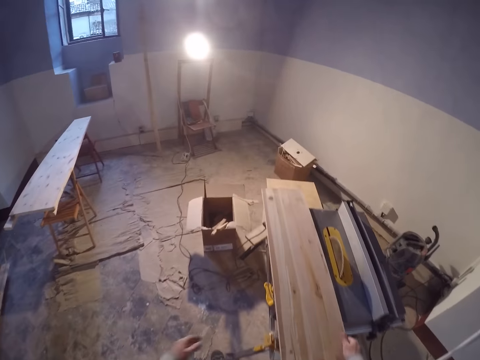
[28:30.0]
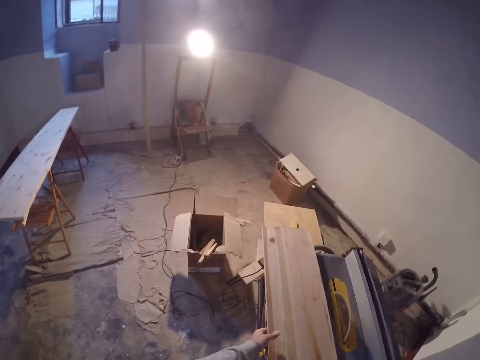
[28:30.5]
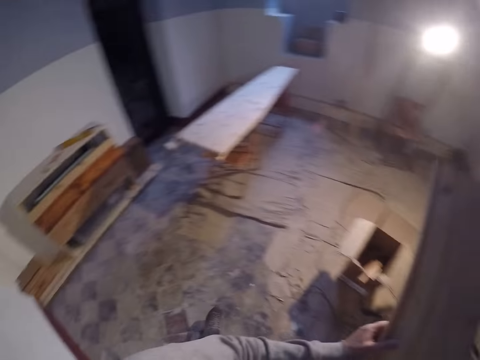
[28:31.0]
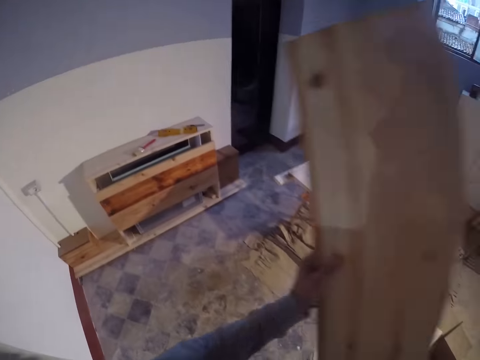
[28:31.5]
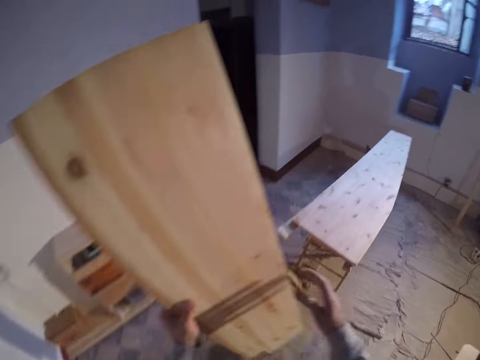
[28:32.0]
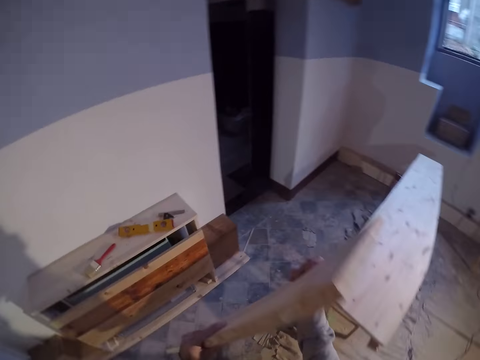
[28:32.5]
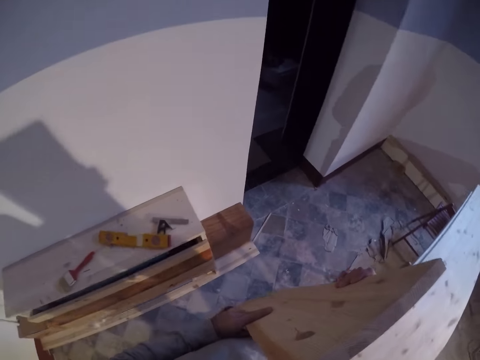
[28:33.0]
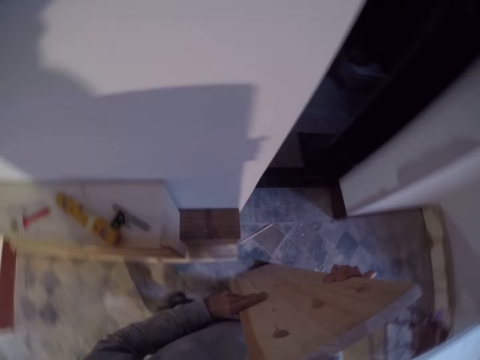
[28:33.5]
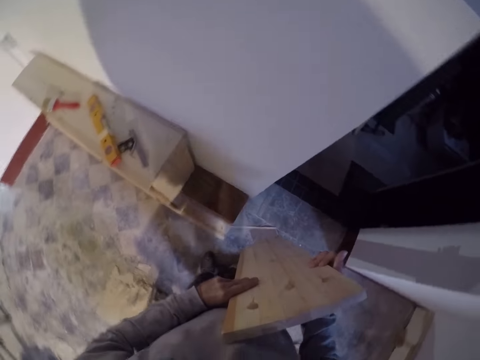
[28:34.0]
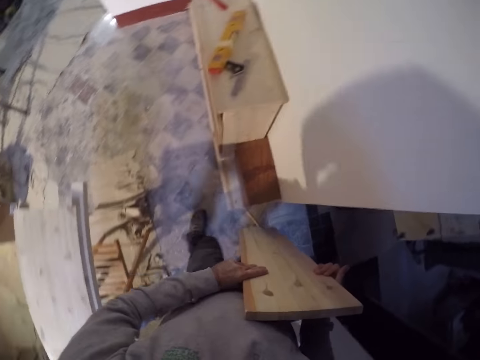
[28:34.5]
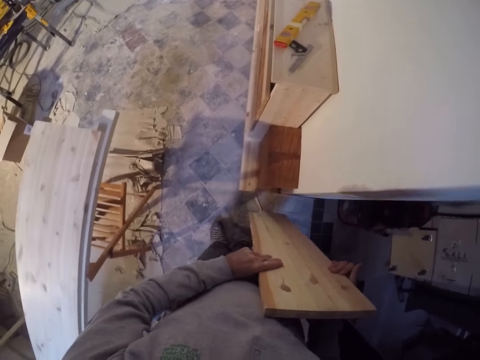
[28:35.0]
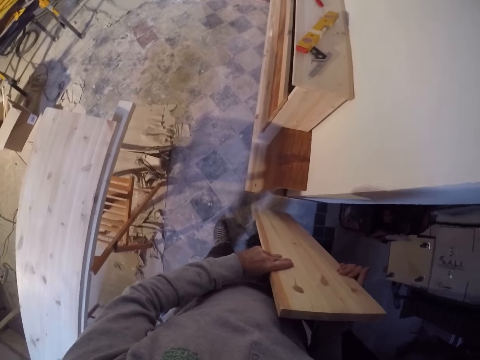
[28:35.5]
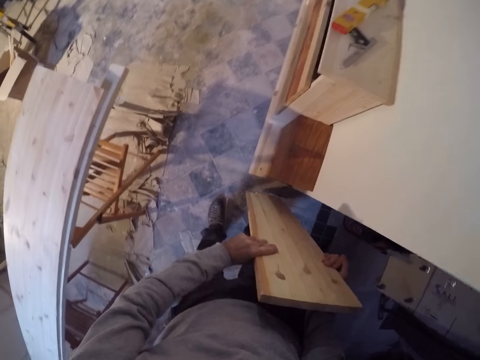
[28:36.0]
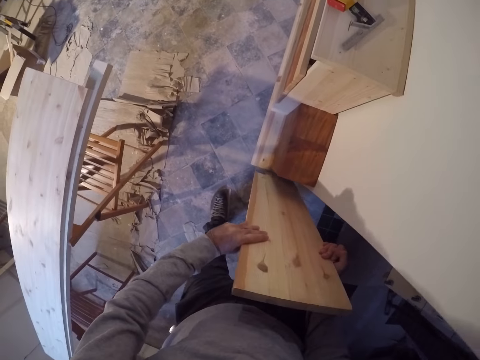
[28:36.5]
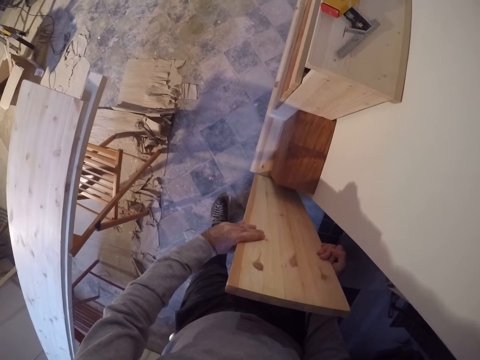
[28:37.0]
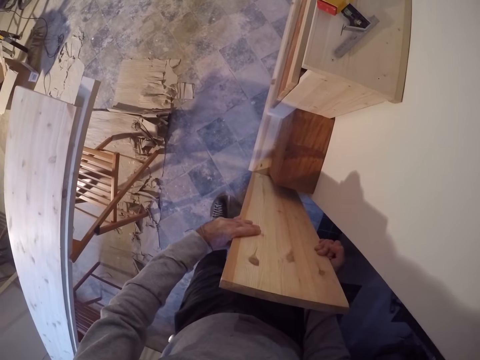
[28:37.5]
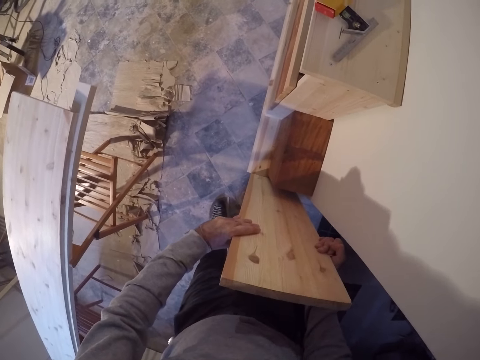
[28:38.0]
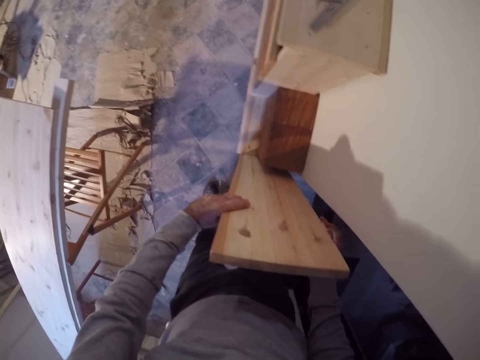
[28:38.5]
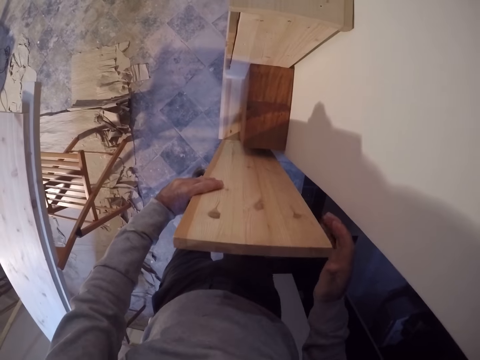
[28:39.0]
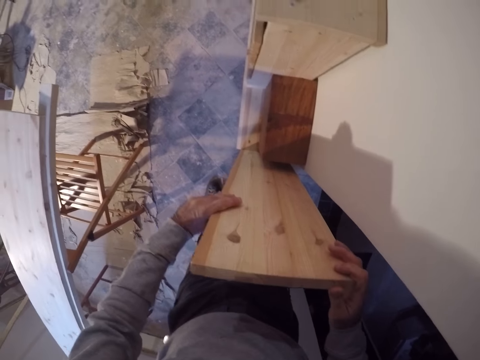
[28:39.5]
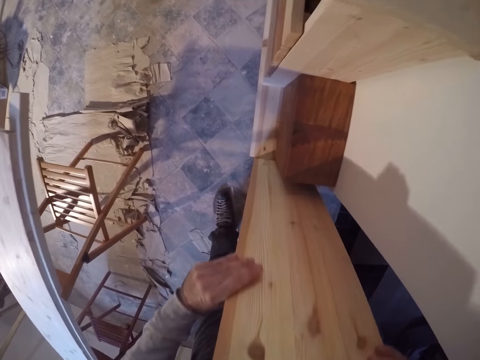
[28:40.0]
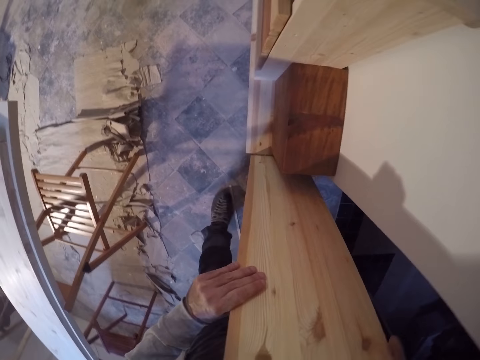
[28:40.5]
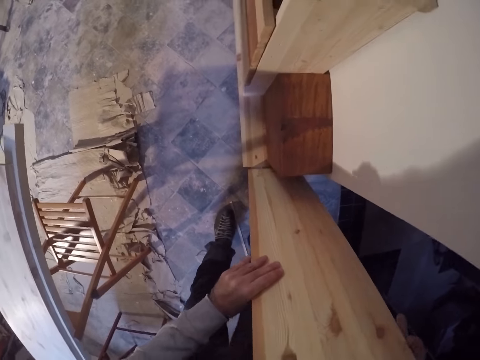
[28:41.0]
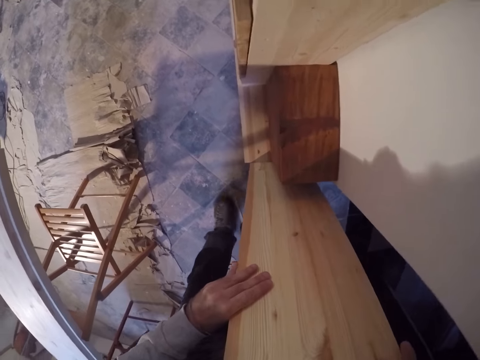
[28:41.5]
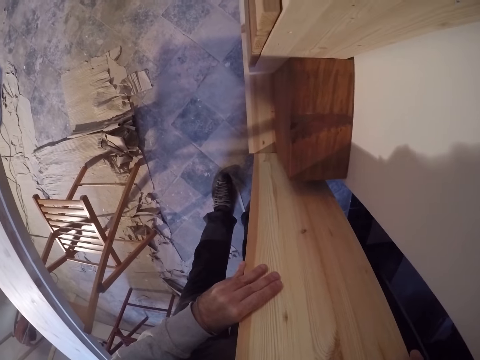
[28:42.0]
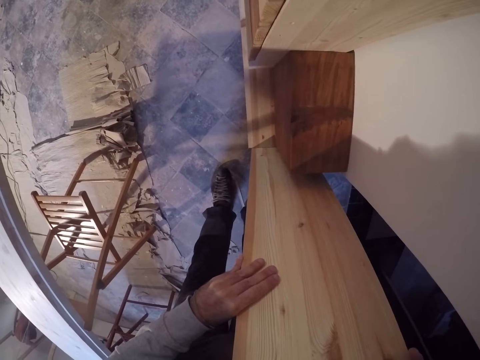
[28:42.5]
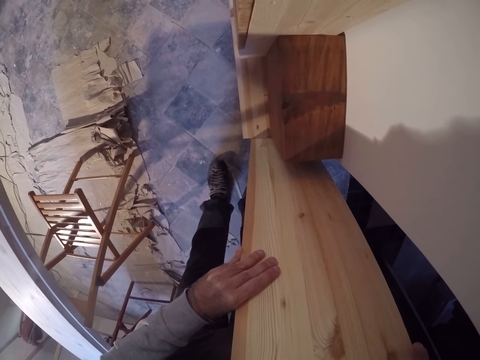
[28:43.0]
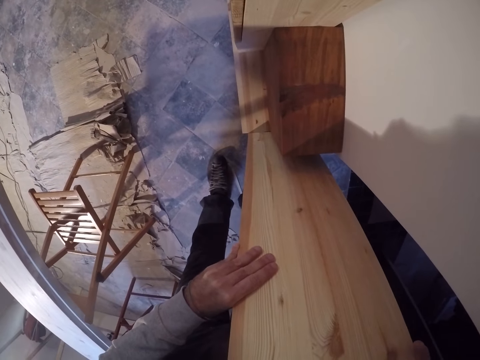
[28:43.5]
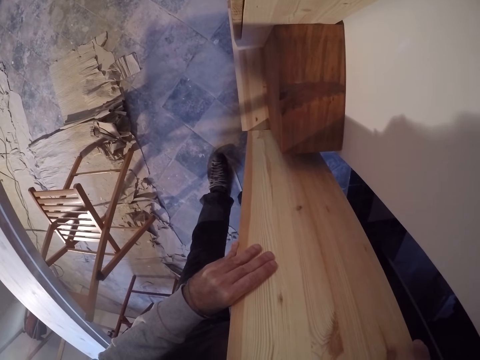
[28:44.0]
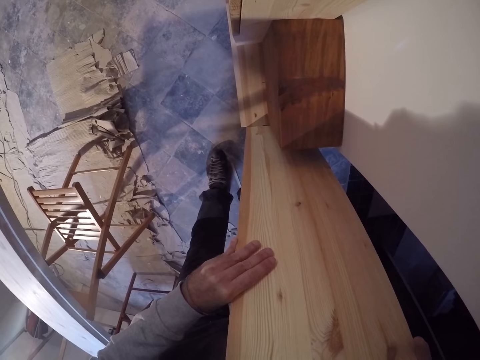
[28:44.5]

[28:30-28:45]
The camera wearer holds the timber. He picks up the wood on the table saw with both hands. He carries the timber. He walks around. He nips a stick on the floor with a leg. He leans the timber along the wall. He places the wood on the floor with both hands. He sets the wood beside a wooden box on the floor with his hands.

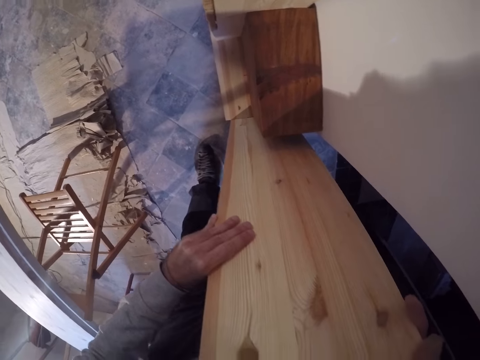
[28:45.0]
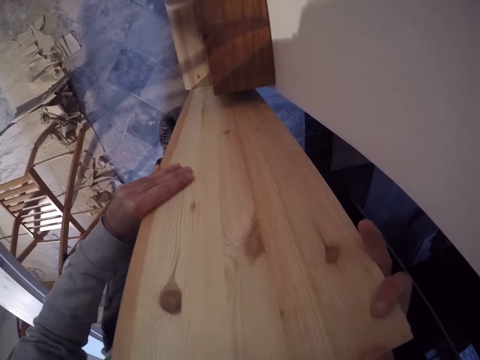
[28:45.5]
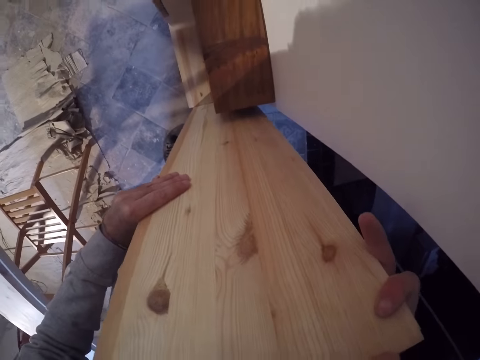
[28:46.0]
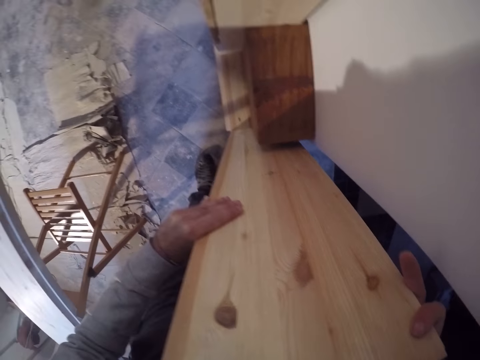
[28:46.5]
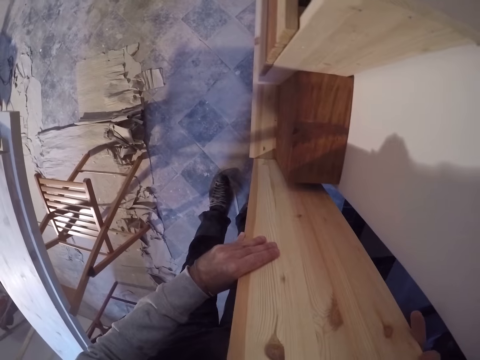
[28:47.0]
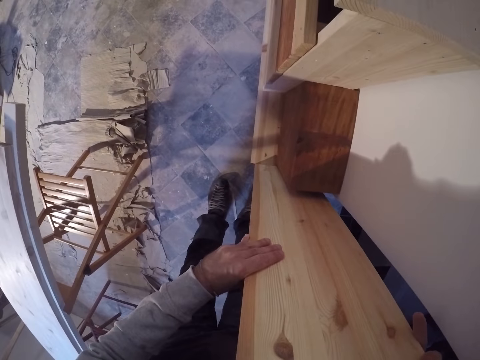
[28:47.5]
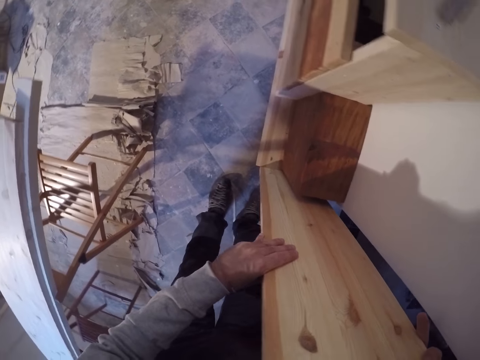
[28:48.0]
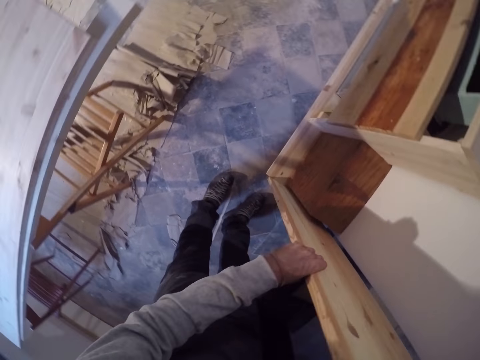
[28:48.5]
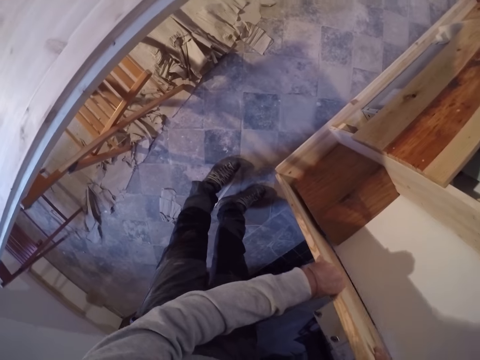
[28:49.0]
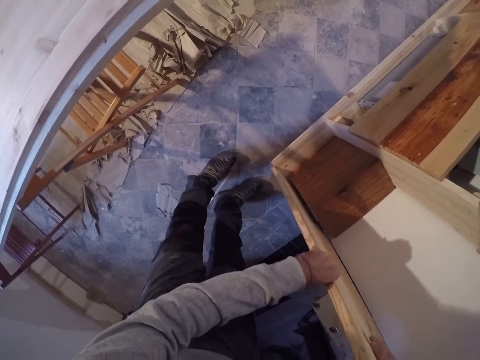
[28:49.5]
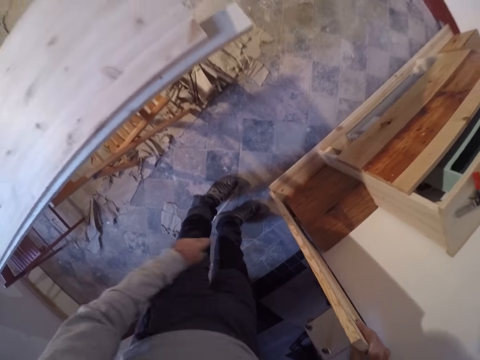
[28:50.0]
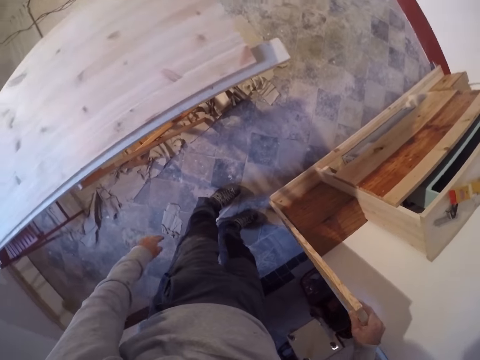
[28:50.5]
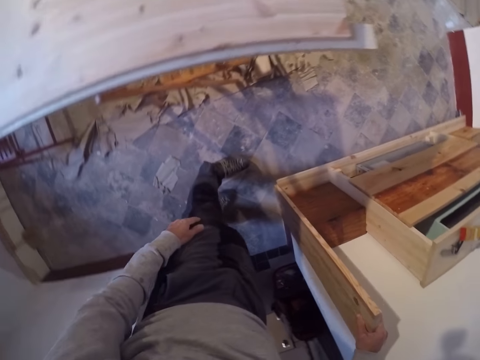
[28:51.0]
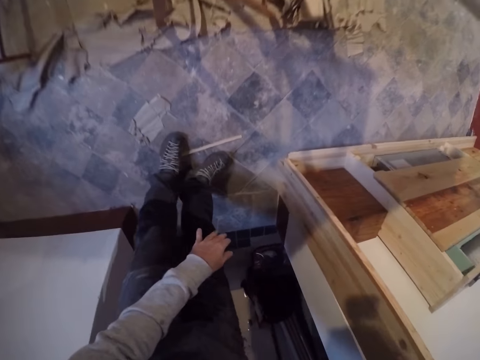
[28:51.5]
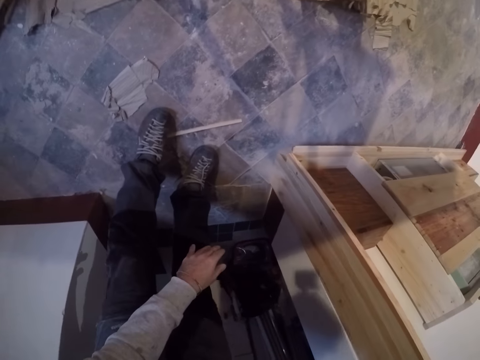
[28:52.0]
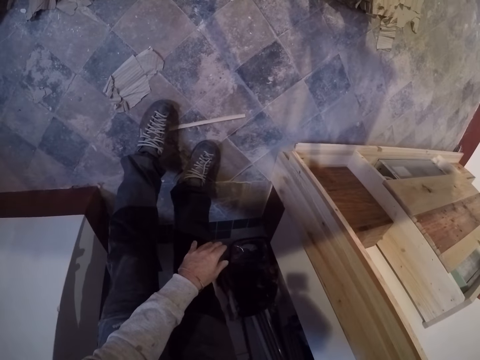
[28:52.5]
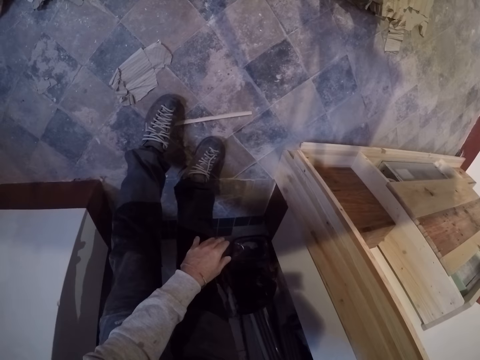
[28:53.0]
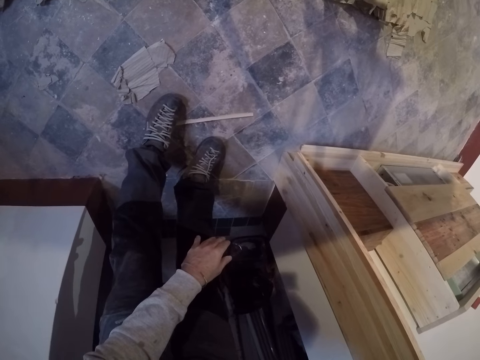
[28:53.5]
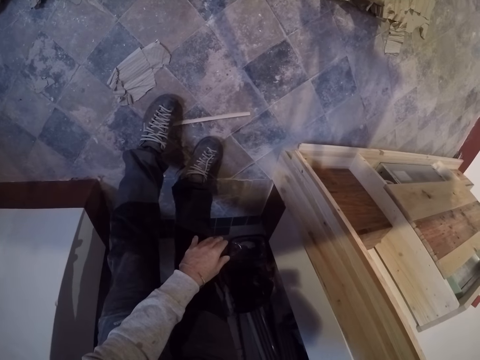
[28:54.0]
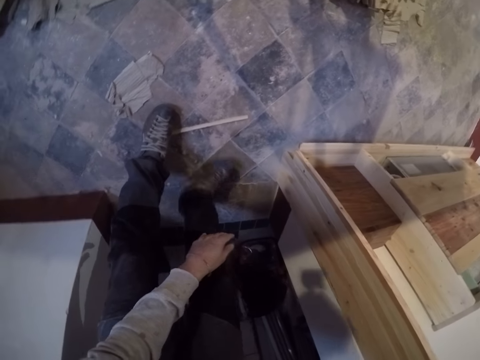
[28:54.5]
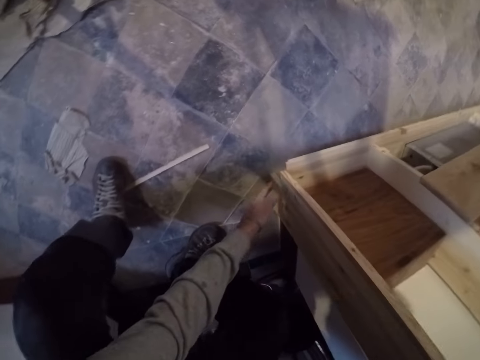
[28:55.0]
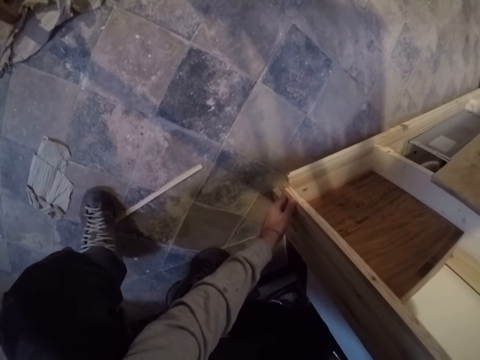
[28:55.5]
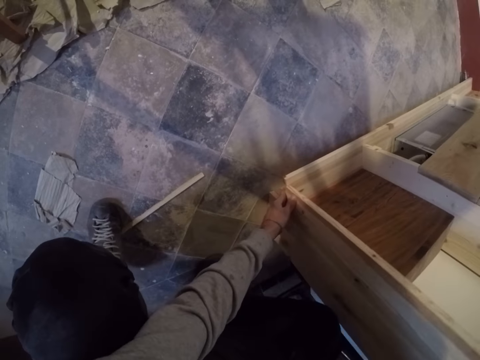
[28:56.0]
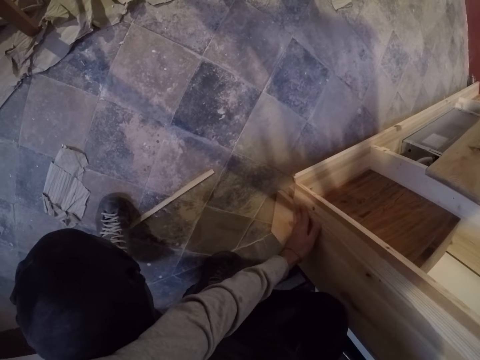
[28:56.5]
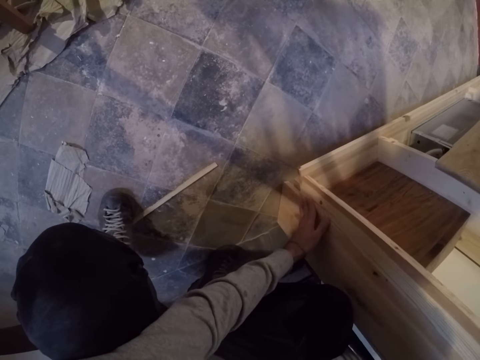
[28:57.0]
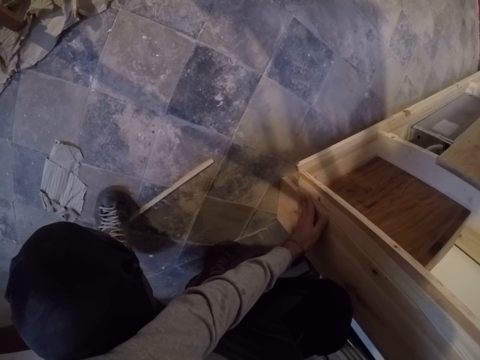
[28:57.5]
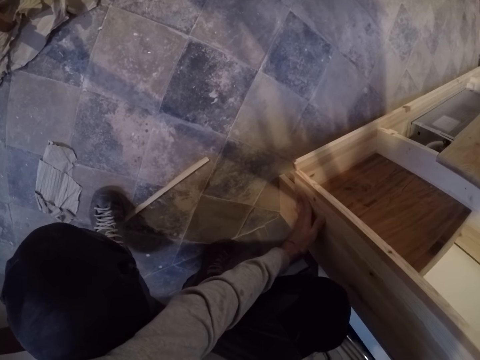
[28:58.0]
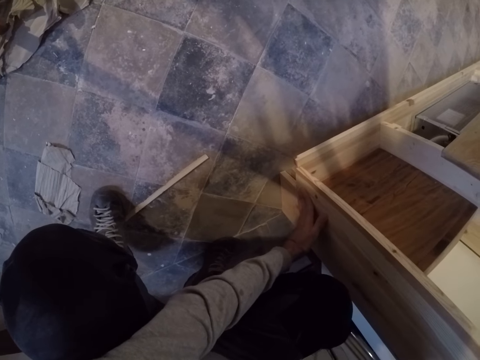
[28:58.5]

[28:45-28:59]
The camera wearer holds the wood on the floor with his right hand. He bends the body. He stares at the timber. He touches the wood on the floor with his left hand.
